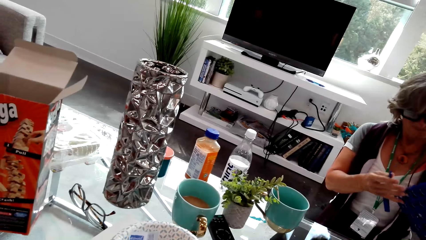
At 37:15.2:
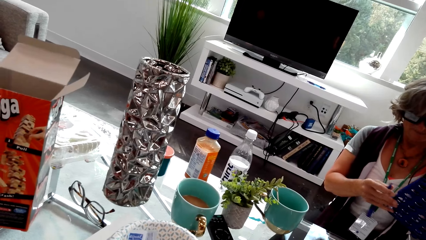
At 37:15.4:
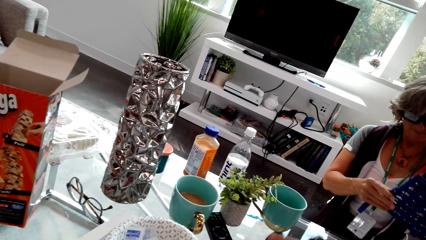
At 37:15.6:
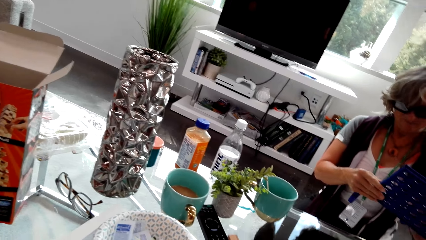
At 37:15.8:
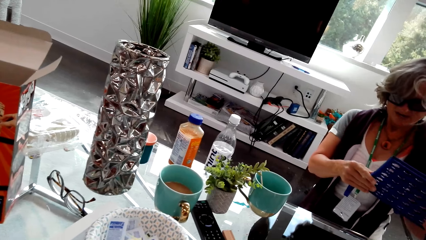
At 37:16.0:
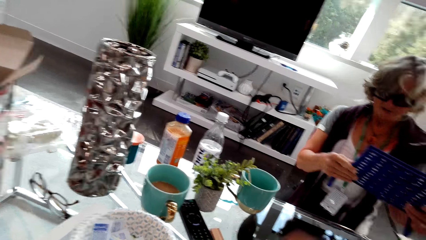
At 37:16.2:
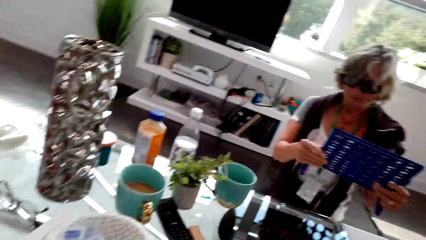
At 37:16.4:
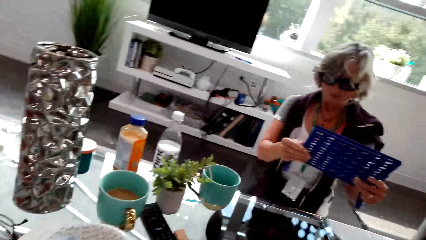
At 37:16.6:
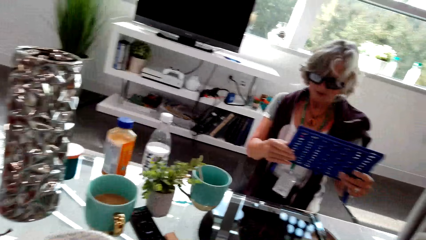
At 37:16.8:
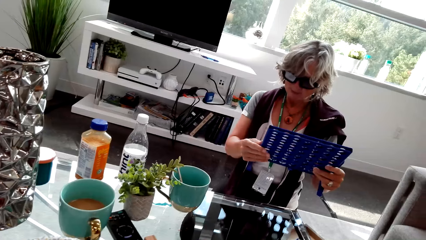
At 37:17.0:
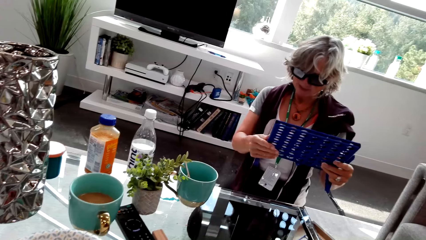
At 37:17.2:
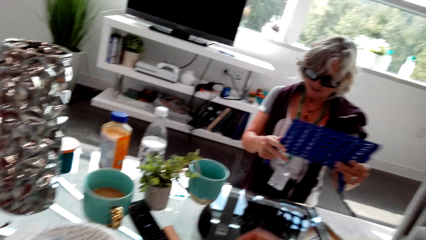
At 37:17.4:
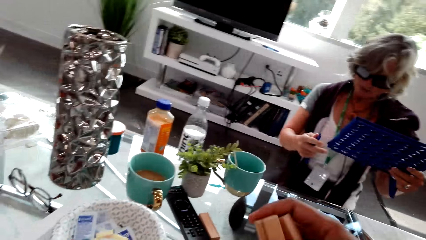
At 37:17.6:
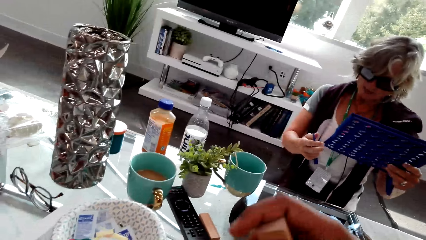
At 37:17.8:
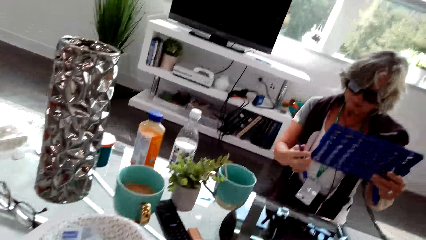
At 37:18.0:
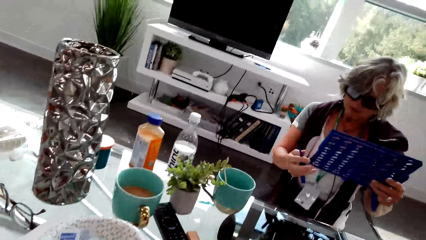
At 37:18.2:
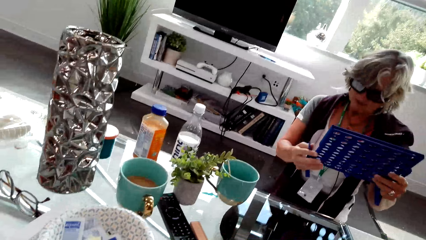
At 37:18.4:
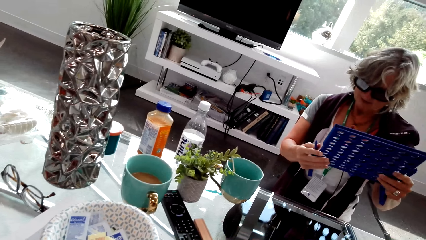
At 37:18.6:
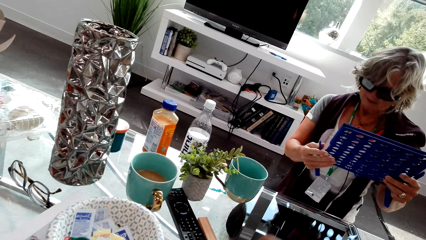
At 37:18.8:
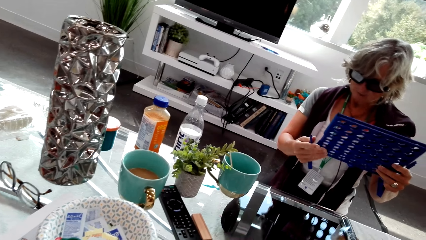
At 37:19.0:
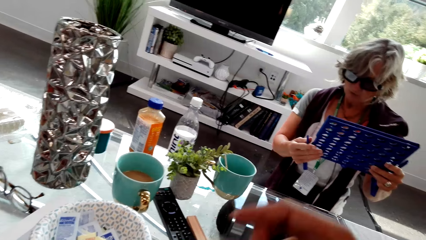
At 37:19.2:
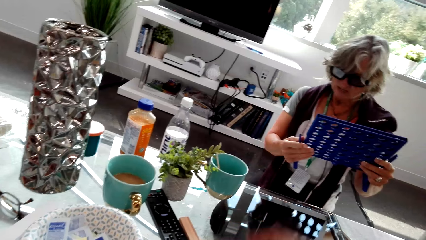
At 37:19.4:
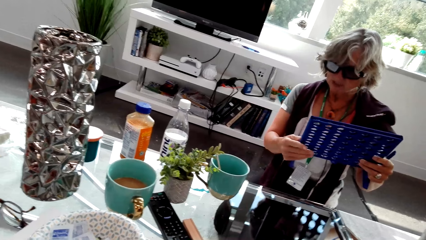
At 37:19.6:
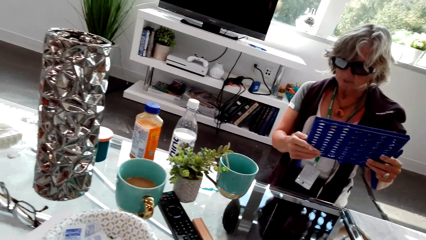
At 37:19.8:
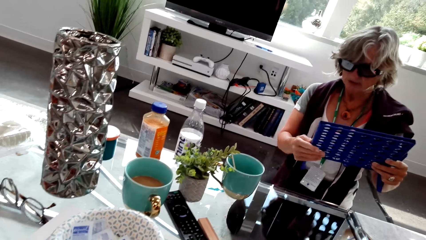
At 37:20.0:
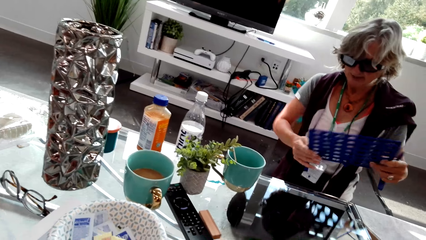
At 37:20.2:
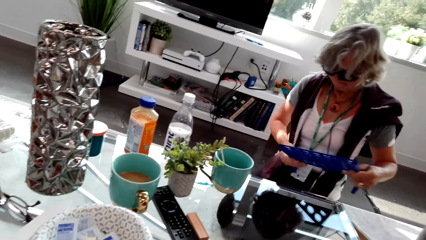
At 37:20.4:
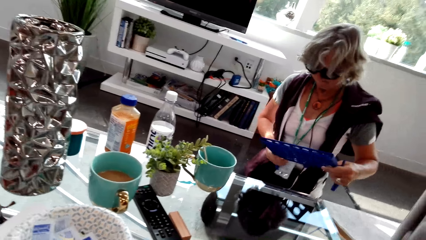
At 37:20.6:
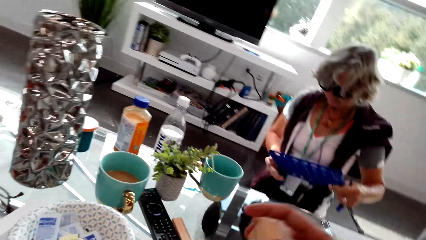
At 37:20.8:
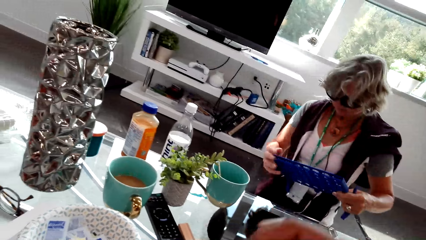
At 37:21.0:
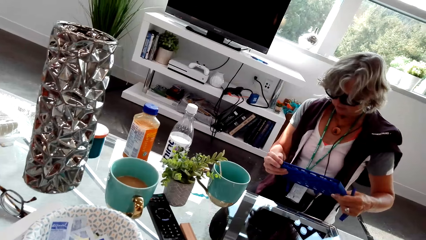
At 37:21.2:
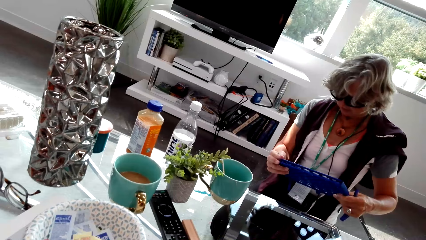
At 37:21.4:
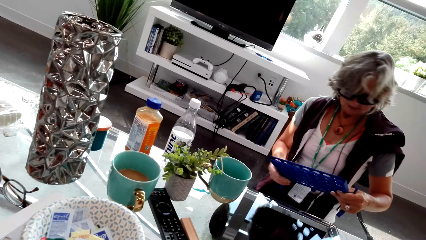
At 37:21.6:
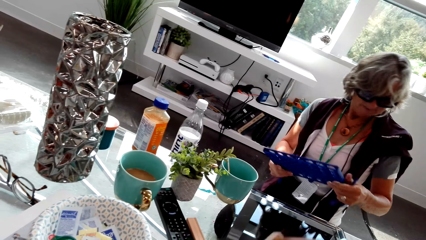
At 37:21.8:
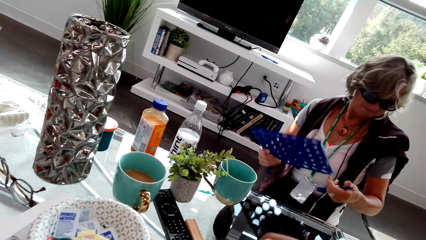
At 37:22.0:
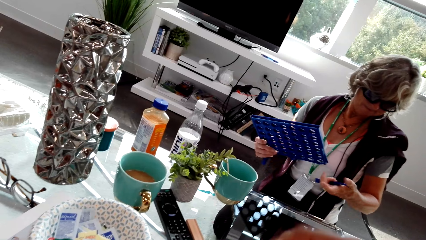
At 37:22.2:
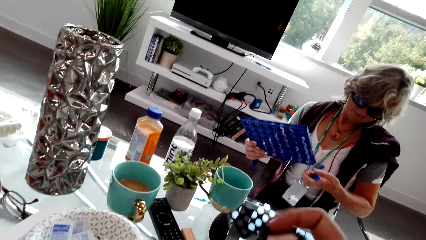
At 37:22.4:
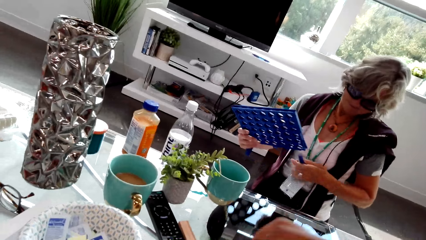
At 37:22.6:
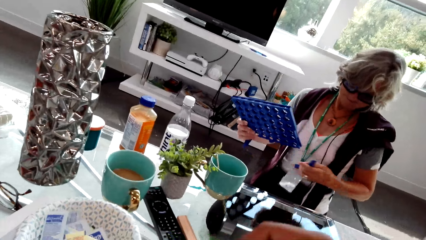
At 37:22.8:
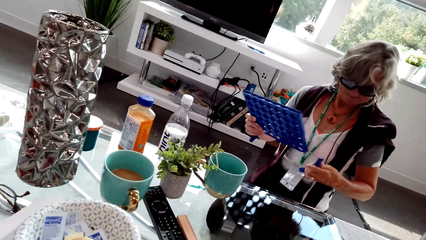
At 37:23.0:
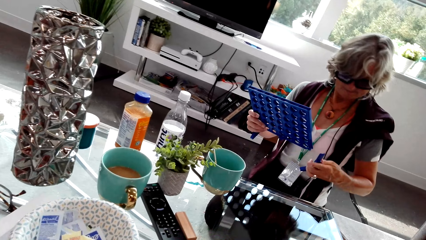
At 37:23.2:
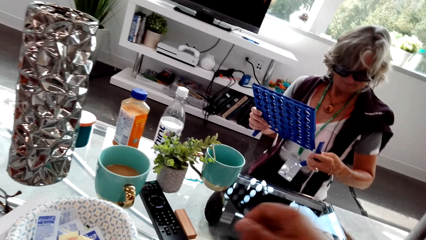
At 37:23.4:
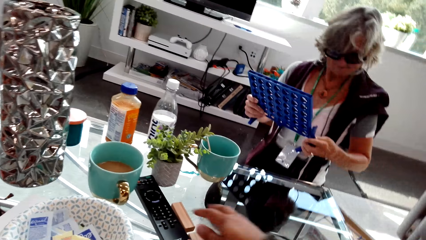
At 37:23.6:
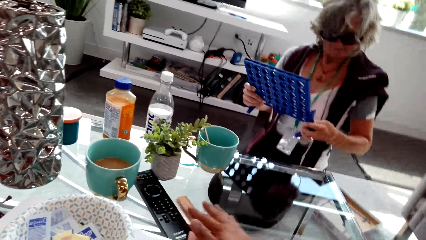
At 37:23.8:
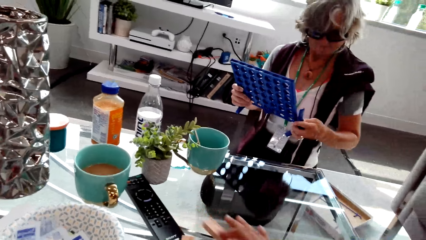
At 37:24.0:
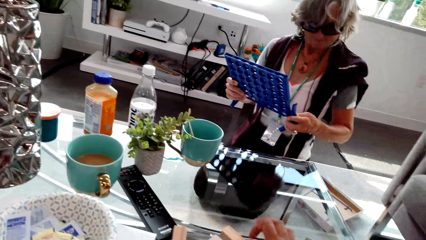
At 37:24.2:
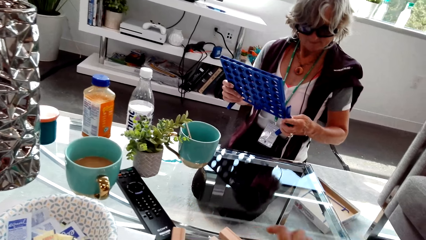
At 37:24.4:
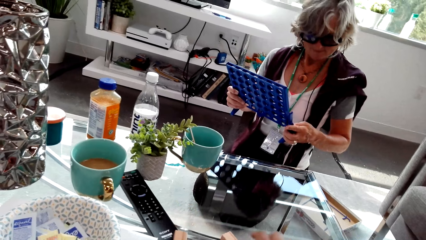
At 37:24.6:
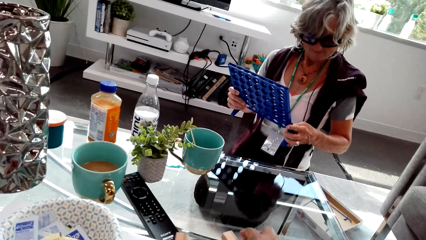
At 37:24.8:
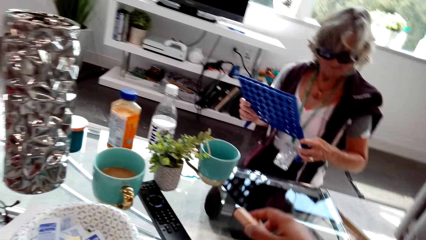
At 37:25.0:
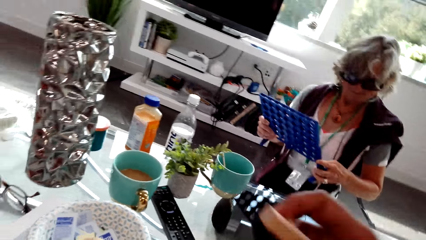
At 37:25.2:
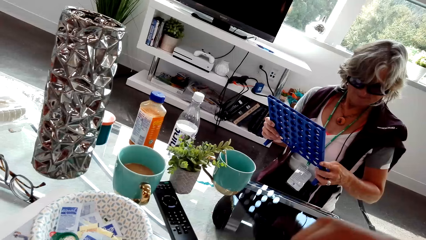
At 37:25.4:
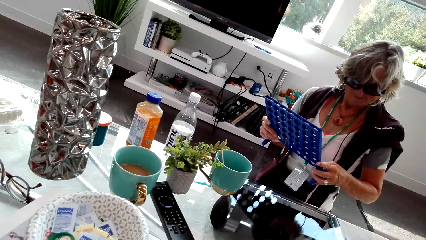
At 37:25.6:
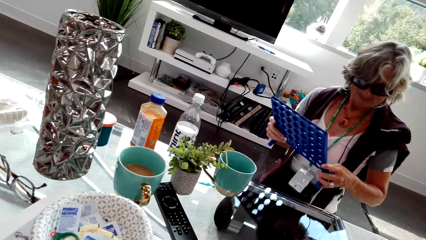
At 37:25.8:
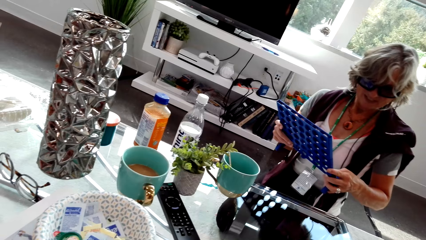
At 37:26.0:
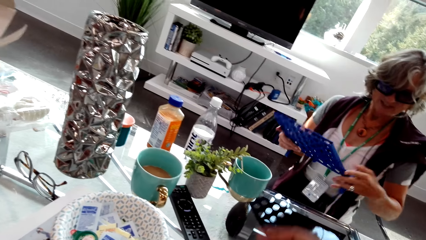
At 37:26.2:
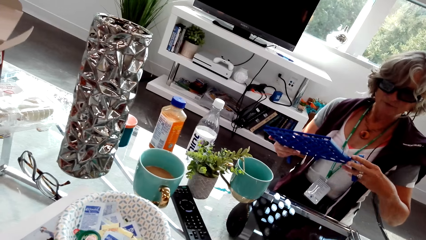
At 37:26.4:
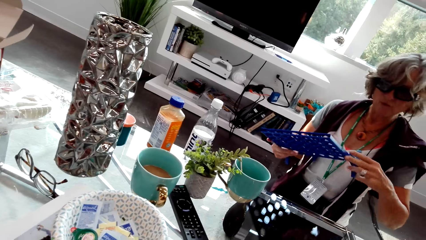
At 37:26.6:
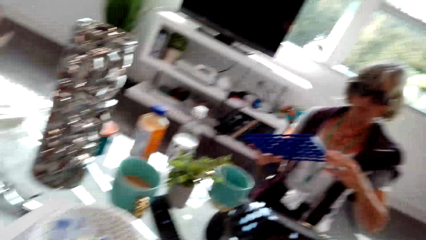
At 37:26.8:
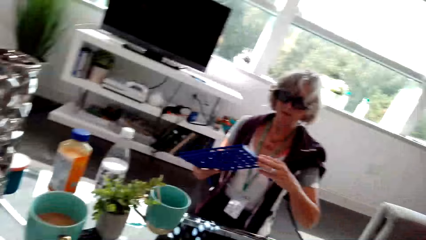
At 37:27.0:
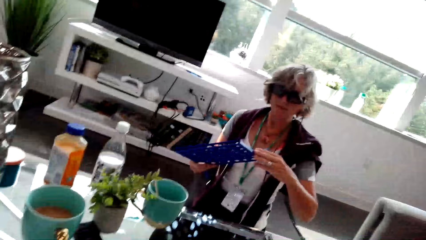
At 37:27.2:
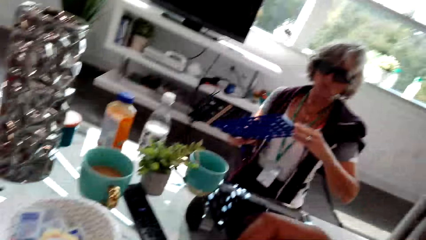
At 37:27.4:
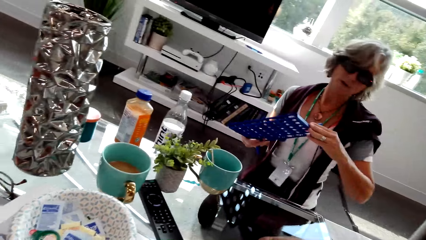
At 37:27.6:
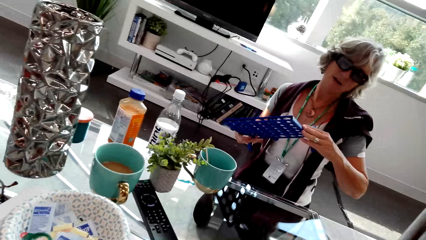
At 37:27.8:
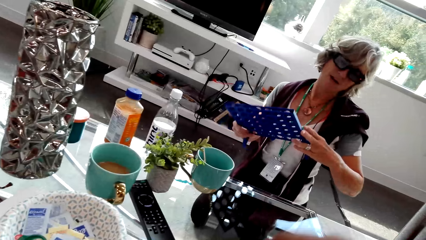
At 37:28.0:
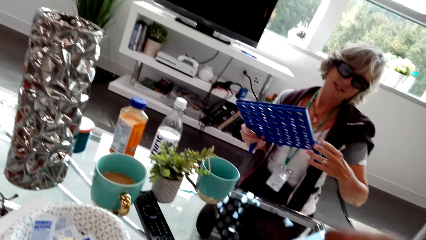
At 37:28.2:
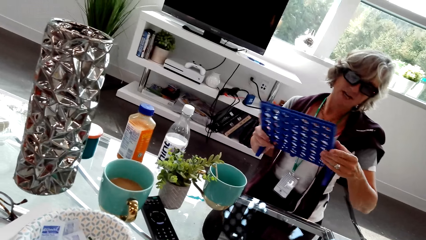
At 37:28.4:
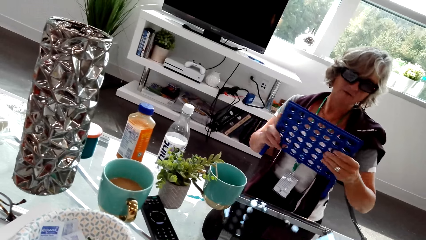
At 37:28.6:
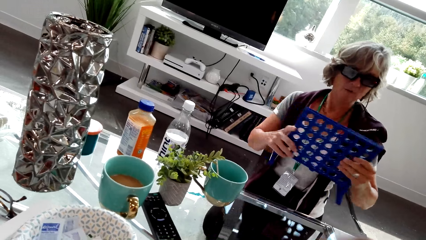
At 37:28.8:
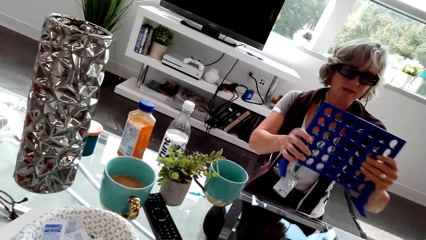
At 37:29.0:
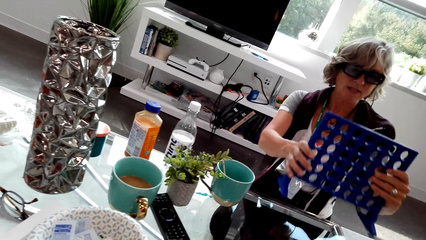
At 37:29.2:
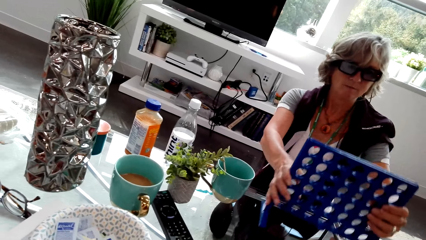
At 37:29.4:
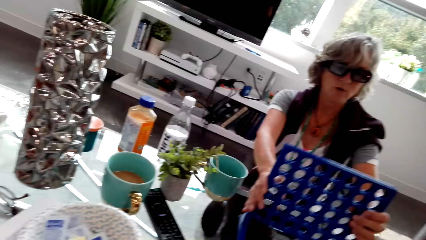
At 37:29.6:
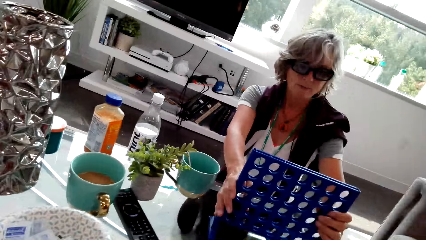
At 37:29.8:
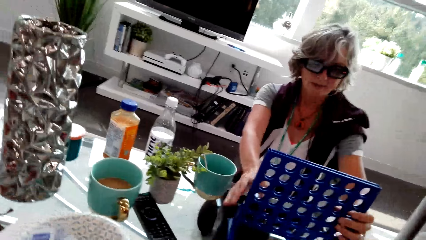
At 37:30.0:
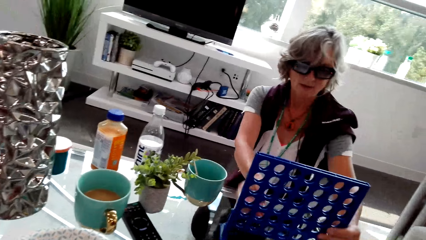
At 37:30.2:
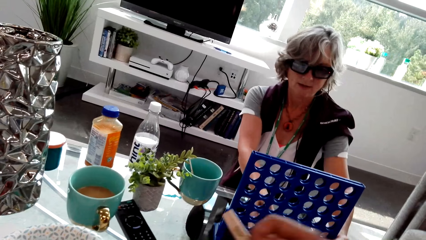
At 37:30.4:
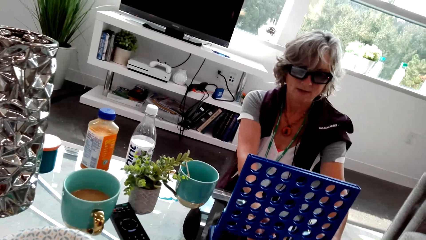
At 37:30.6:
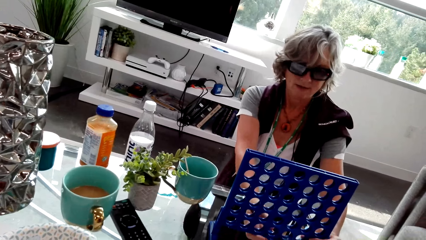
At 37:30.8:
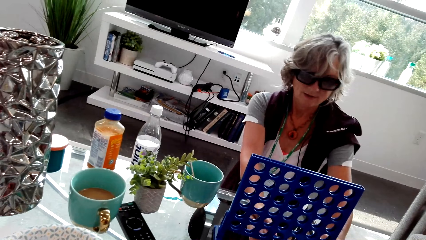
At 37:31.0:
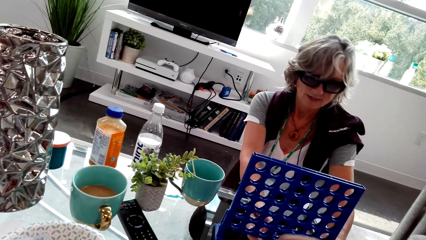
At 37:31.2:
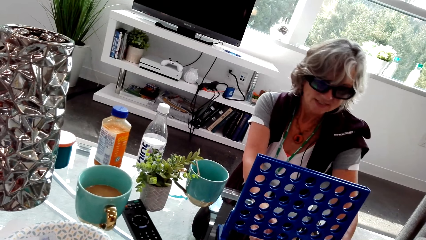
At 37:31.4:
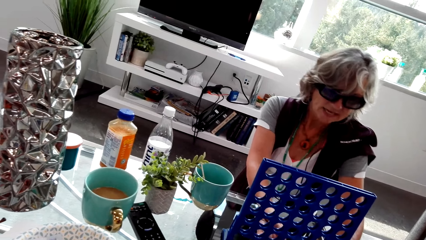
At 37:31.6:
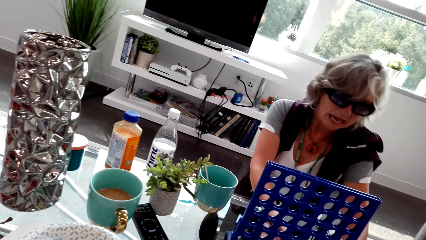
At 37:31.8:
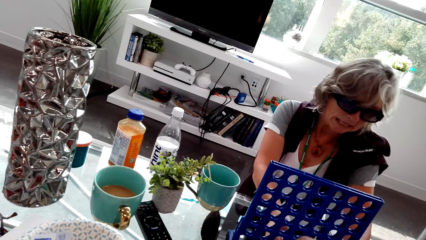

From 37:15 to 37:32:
The camera wearer looks around. A woman assembles the Connect Four board pieces. She talks with the camera wearer. The camera wearer arranges the Jenga blocks. The woman fixes the Connect 4. The camera wearer arranges the Jenga blocks. They talk with the woman. The woman assembles the Connect Four board pieces. The camera wearer arranges the Jenga blocks. The woman assembles the Connect Four board pieces. She talks with the camera wearer. The camera wearer picks up the Jenga woods. The woman puts the Connect Four board on the table. The camera wearer talks with the woman.
